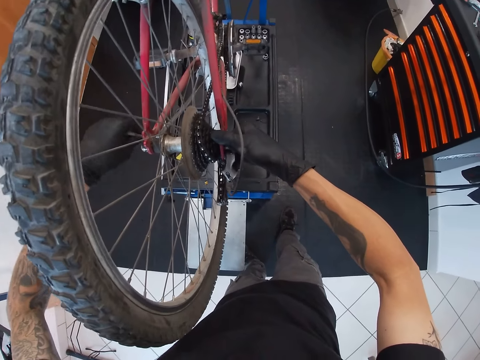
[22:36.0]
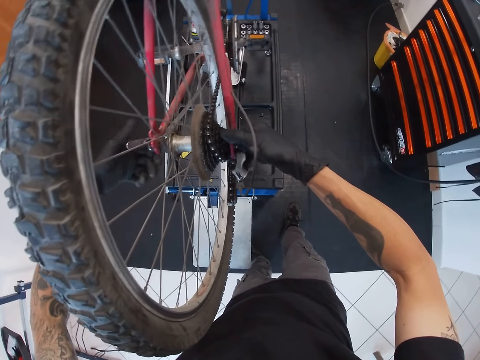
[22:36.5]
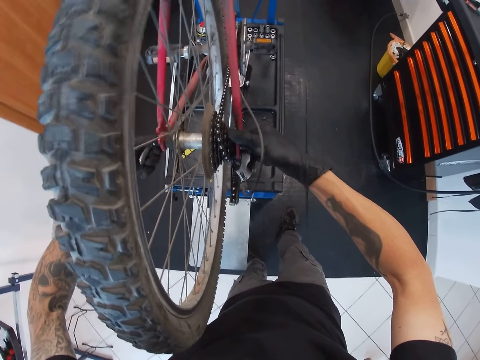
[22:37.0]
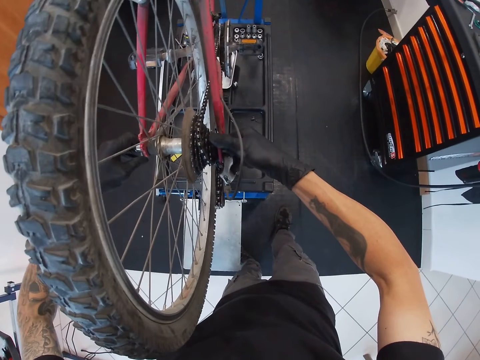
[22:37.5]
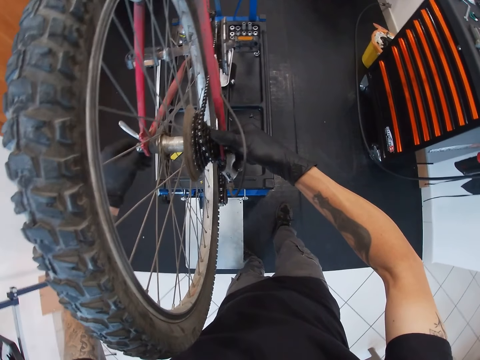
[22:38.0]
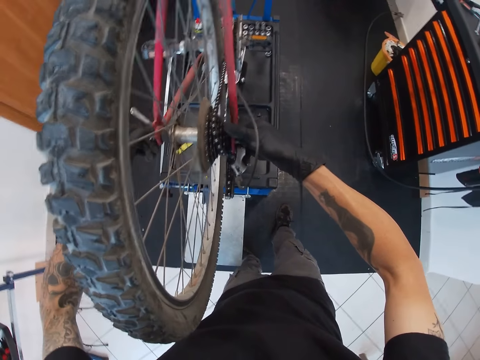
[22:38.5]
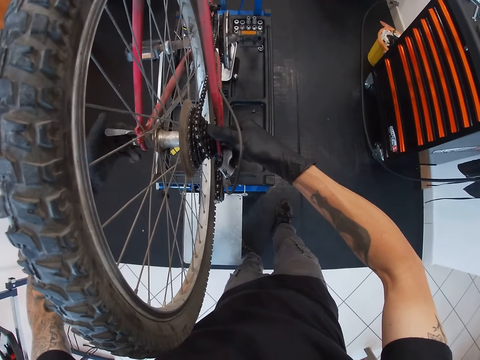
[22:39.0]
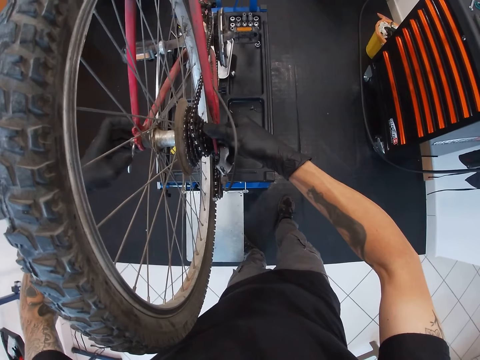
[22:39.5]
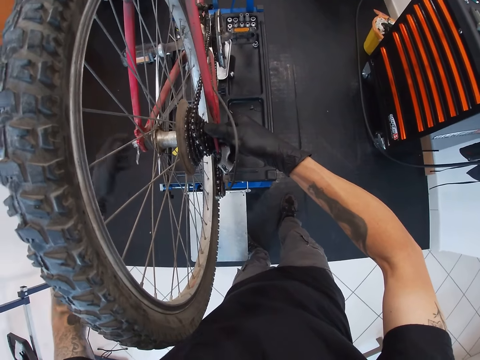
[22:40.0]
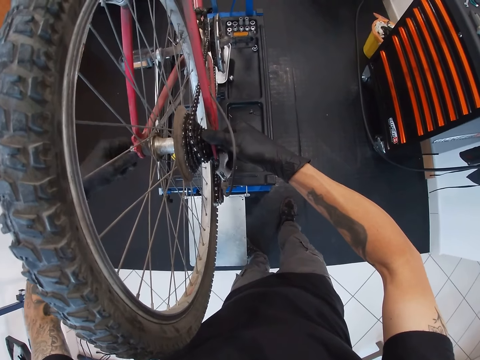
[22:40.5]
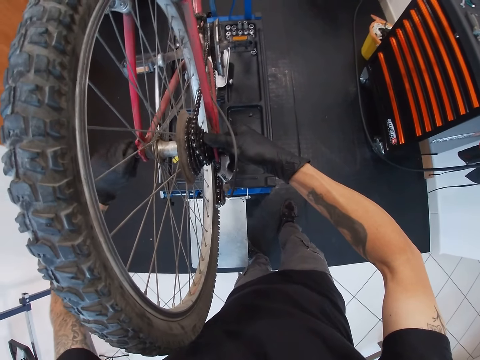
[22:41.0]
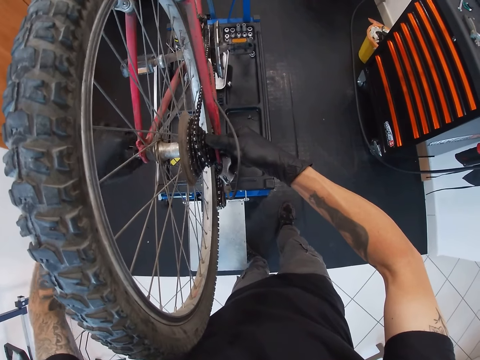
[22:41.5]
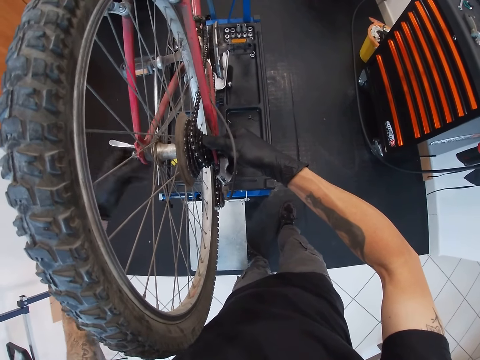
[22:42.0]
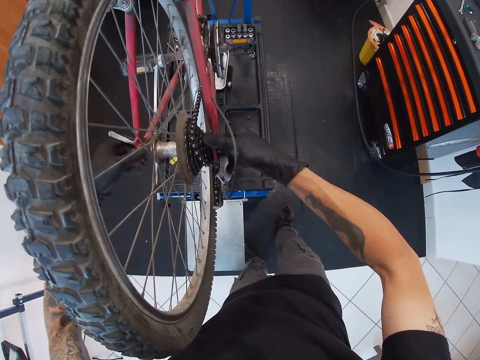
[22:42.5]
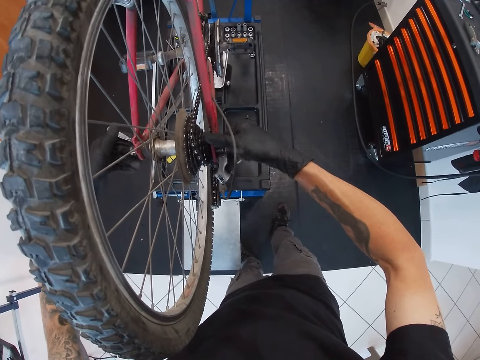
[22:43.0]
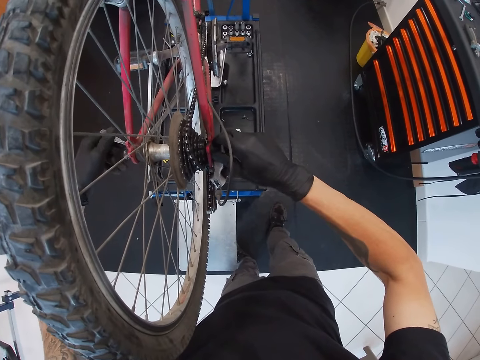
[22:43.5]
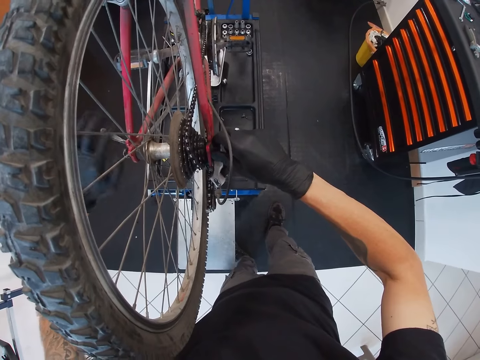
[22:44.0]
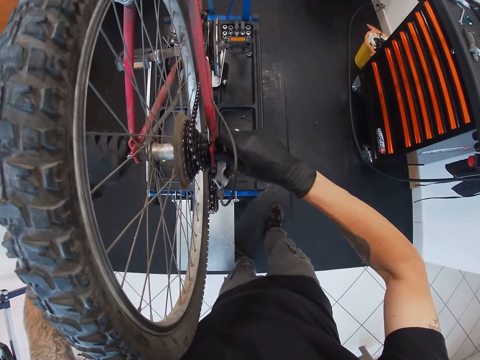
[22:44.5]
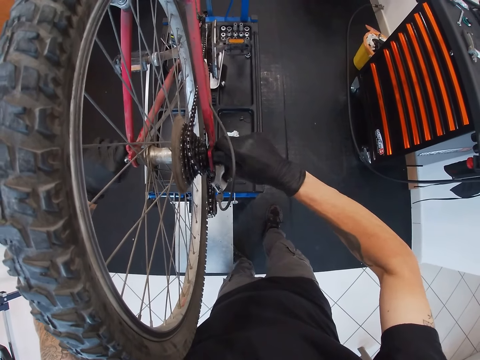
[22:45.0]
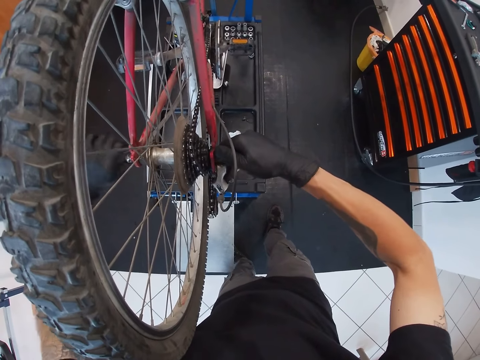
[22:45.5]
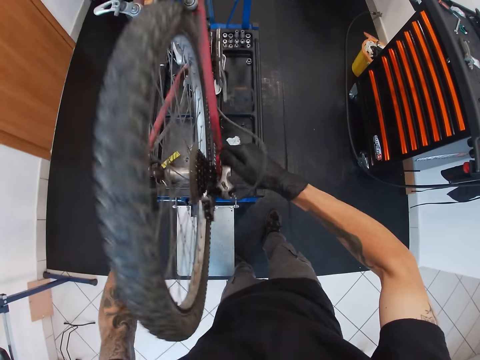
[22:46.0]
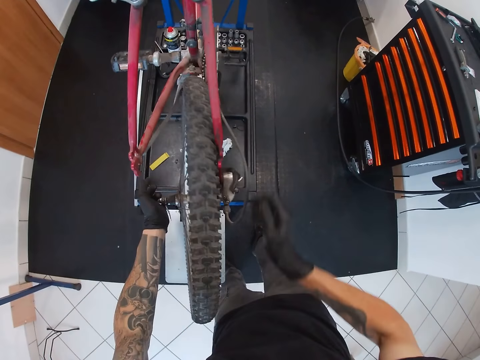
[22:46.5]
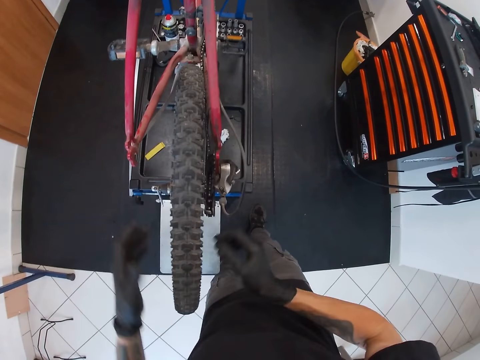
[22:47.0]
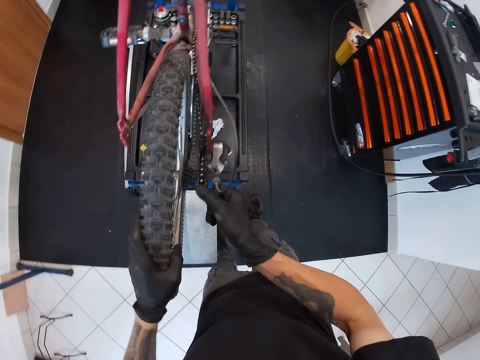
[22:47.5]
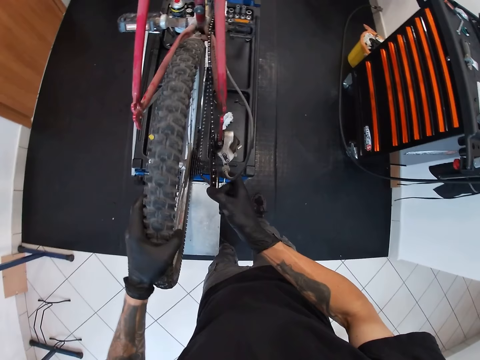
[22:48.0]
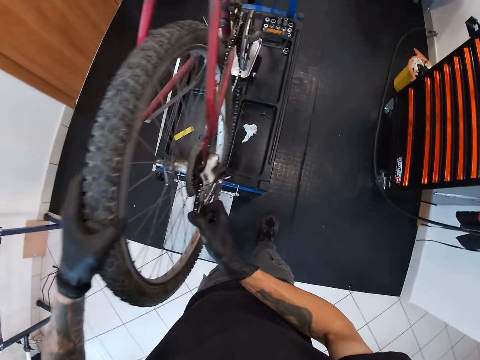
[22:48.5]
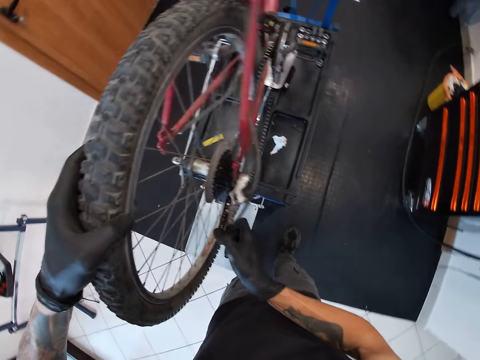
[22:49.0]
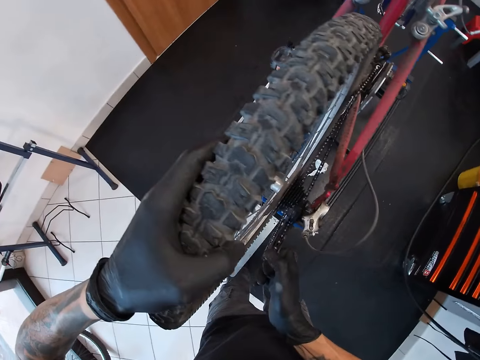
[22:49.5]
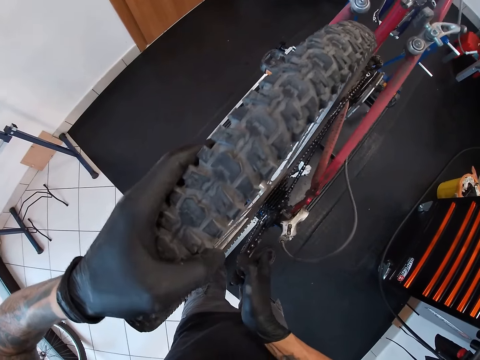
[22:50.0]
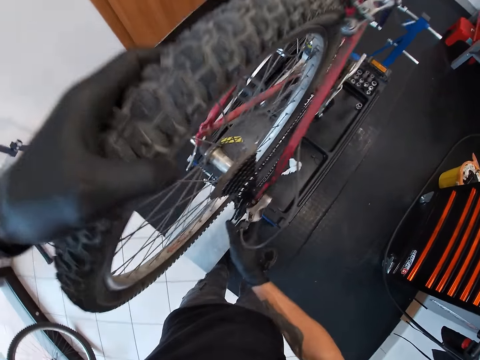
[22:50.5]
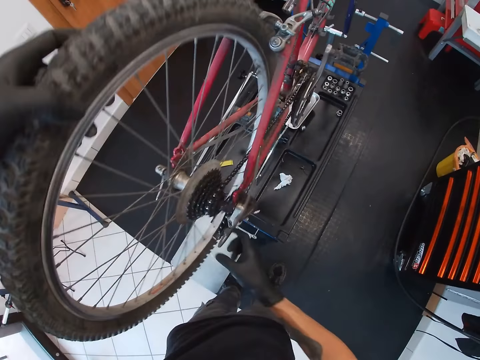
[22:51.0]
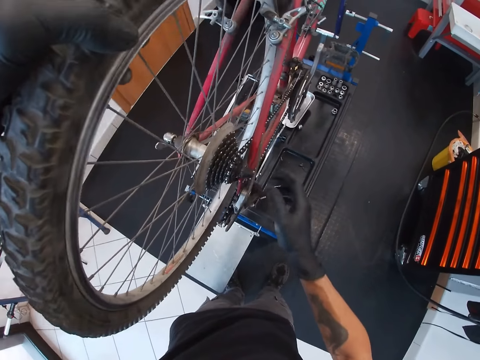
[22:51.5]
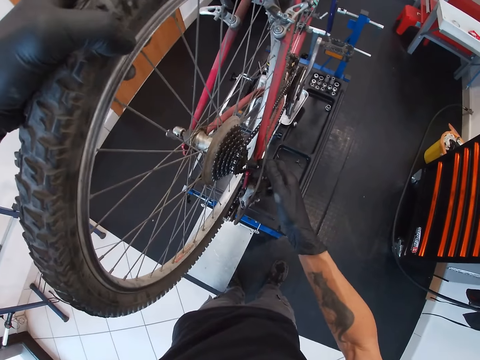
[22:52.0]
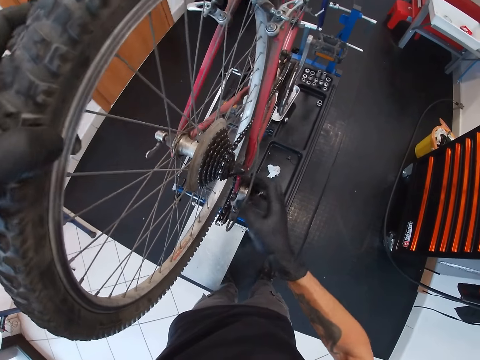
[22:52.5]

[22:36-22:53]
The camera wearer touches the bicycle tire with his right gloved hand. He lifts the bicycle tire with his left gloved hand. He adjusts the chain of the bicycle with his right gloved hand. He fixes the bicycle tire to the hubs of the bicycle with his left gloved hand.

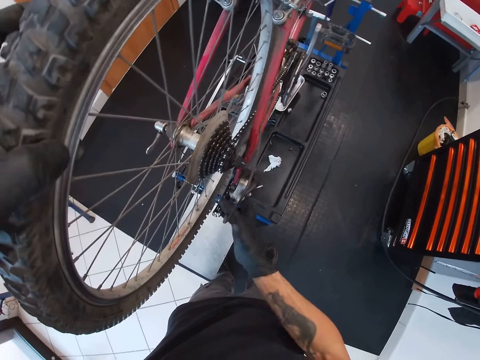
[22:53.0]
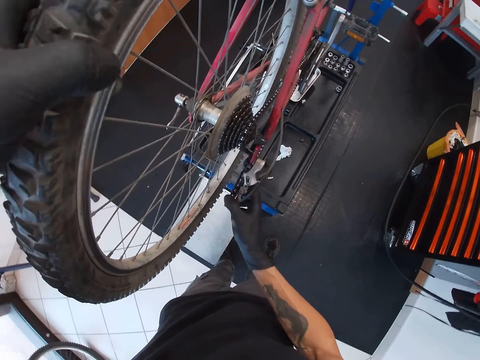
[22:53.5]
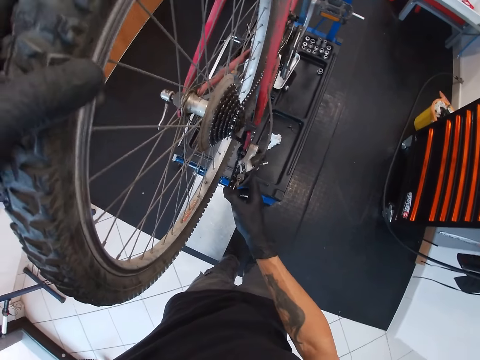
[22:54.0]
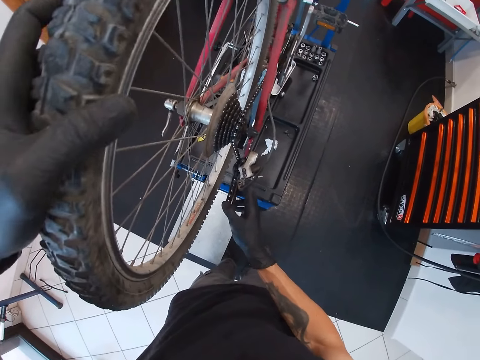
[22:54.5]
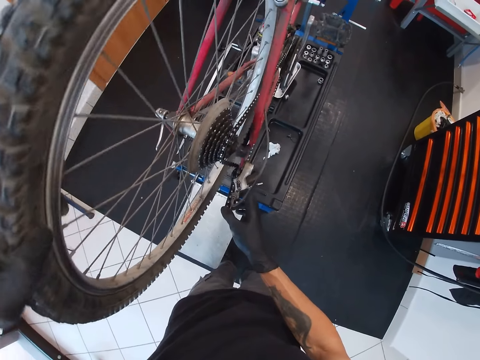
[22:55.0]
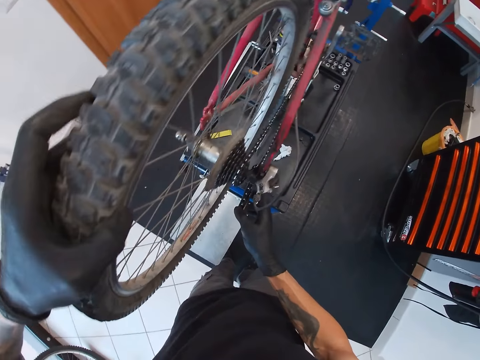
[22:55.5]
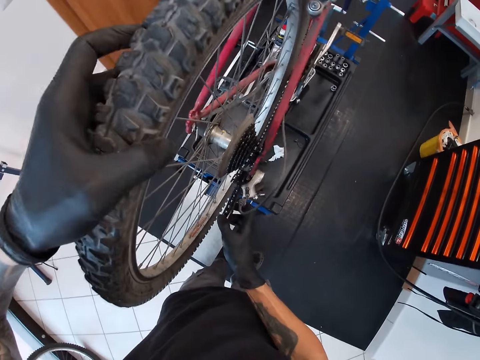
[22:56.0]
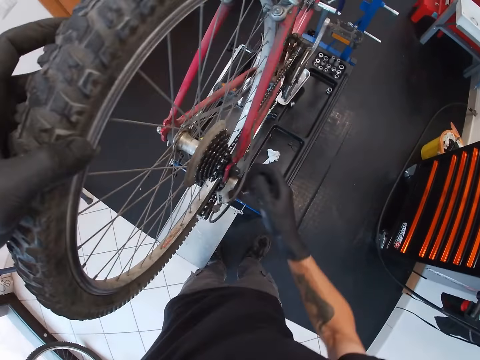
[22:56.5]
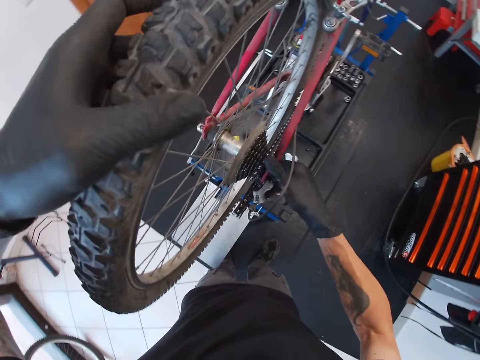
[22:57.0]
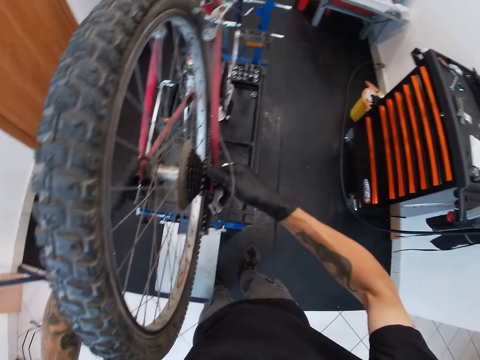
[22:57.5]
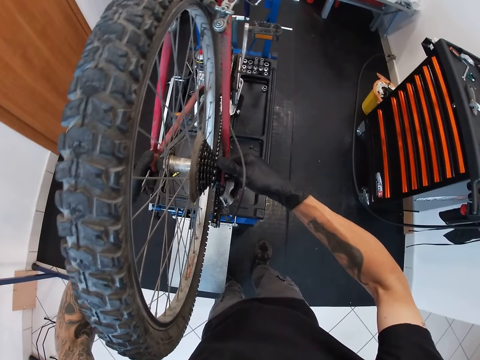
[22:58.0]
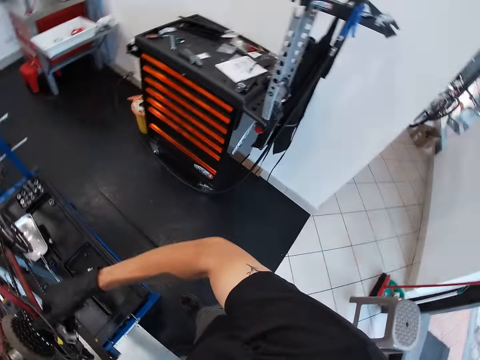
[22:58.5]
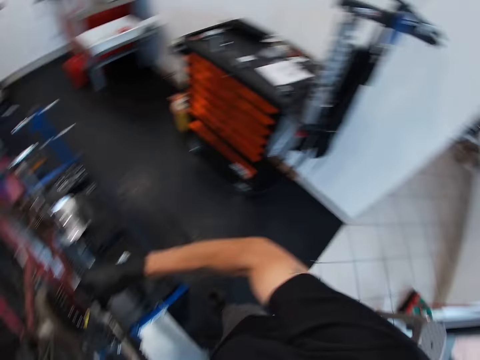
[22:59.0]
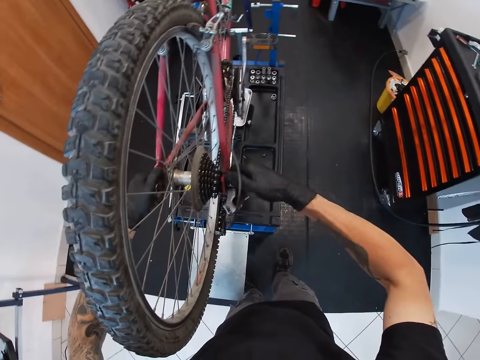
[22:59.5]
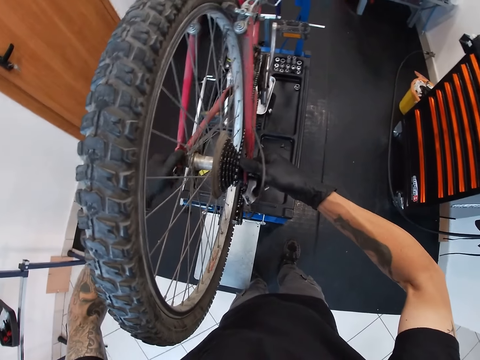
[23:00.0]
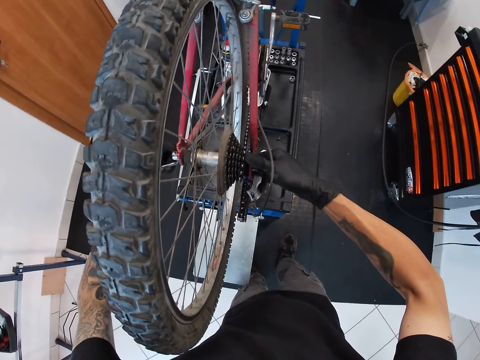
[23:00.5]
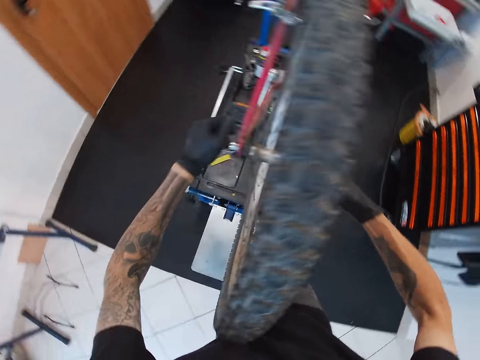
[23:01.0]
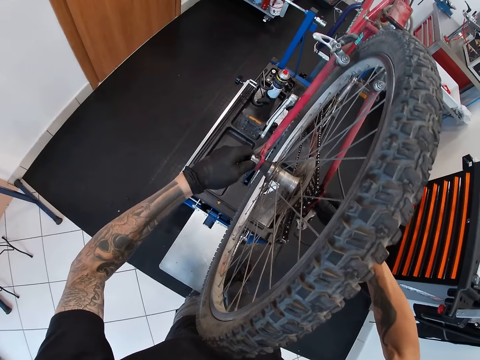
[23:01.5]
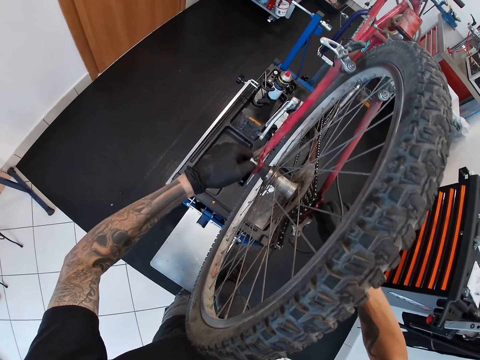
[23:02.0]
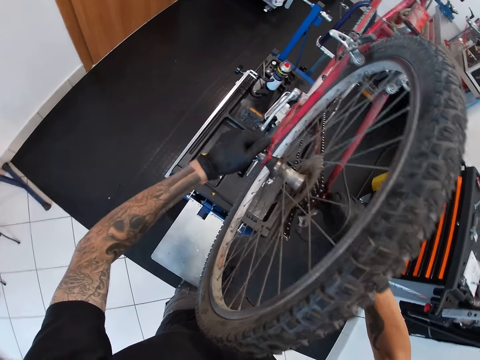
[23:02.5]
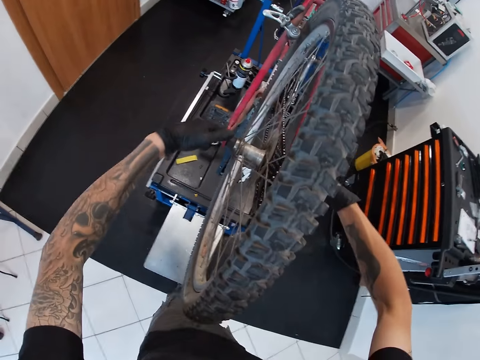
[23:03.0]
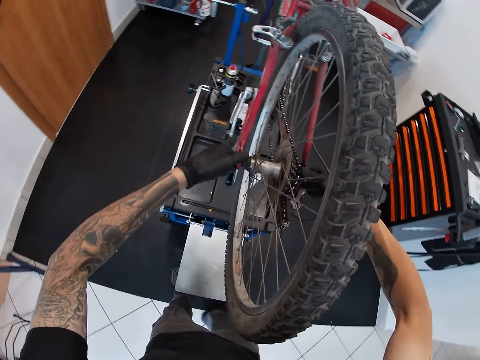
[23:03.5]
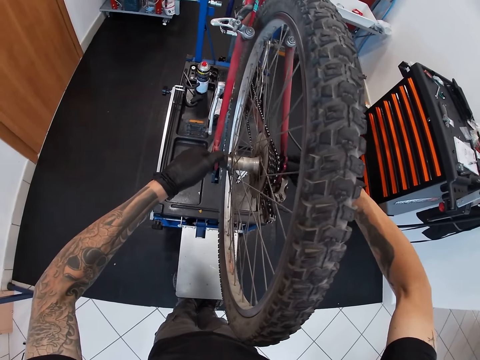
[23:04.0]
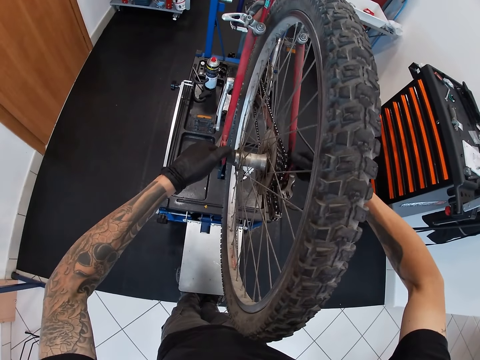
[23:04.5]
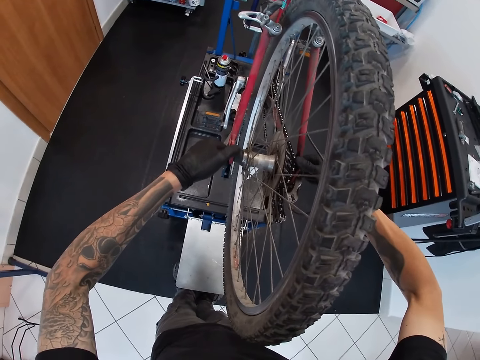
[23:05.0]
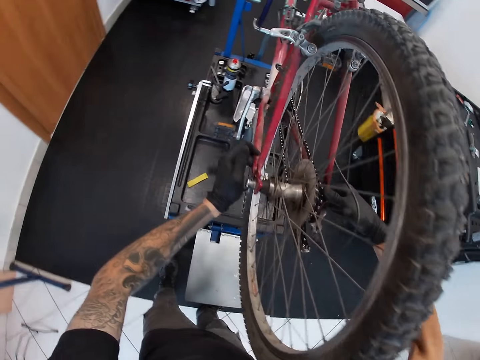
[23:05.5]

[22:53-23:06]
The camera wearer sets the tire on the bicycle. He holds the hub of the bicycle with his right gloved hand. He holds the hub of the bicycle with his left gloved hand. He adjusts the hub with his right gloved hand. He adjusts the hub with his left gloved hand. He tightens a nut.
